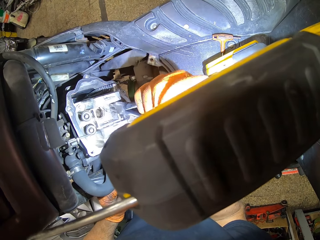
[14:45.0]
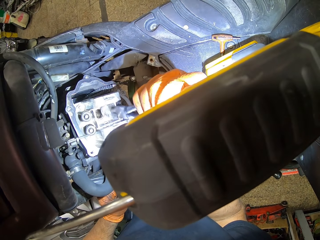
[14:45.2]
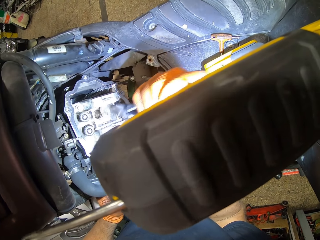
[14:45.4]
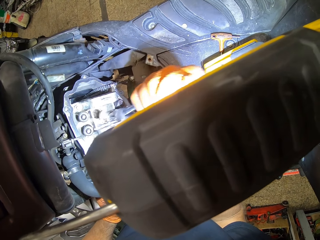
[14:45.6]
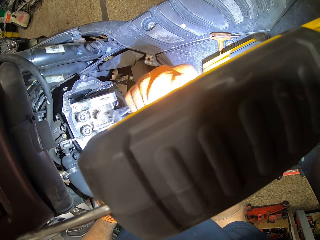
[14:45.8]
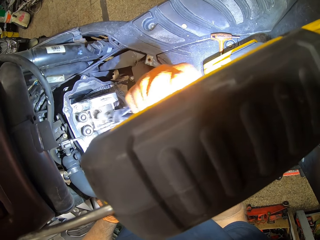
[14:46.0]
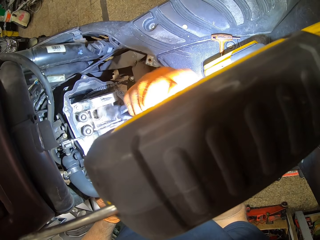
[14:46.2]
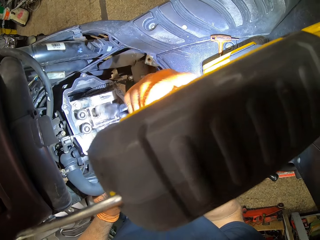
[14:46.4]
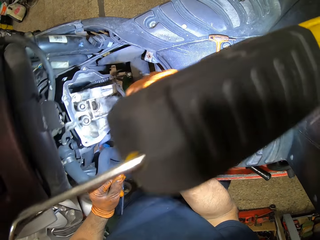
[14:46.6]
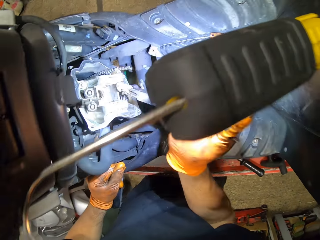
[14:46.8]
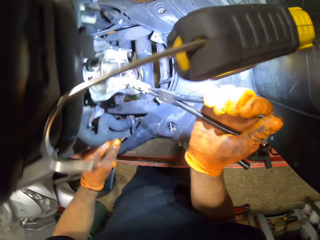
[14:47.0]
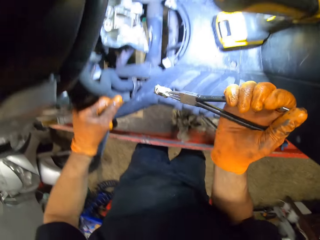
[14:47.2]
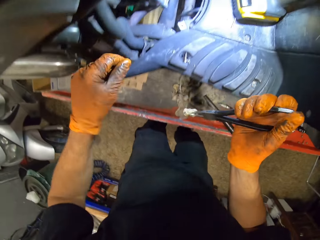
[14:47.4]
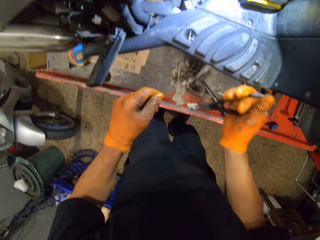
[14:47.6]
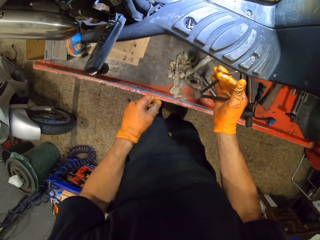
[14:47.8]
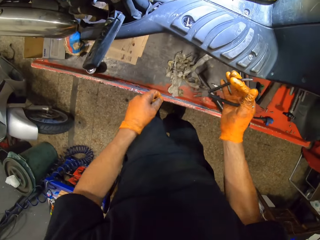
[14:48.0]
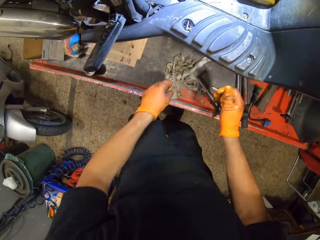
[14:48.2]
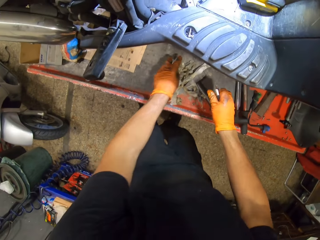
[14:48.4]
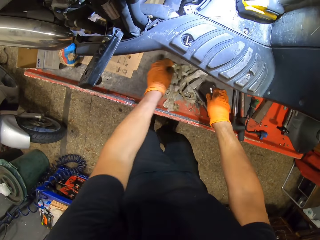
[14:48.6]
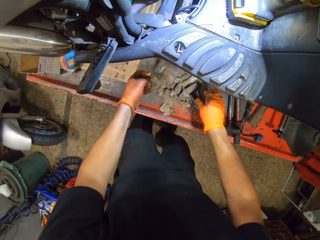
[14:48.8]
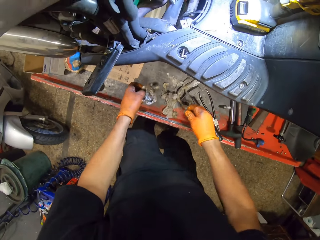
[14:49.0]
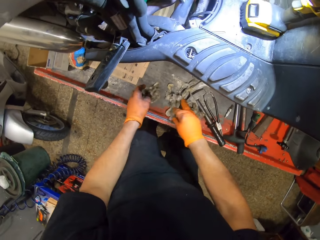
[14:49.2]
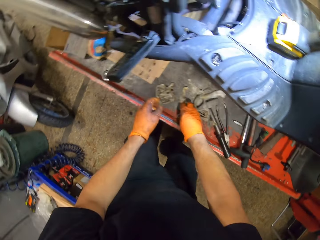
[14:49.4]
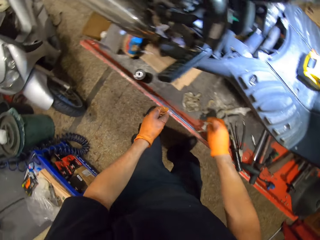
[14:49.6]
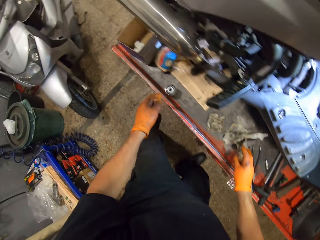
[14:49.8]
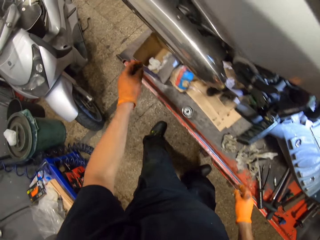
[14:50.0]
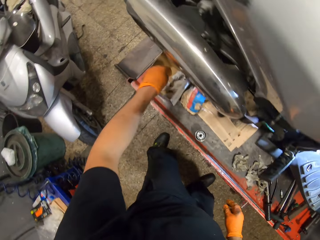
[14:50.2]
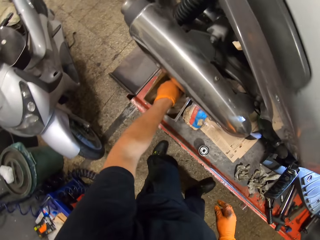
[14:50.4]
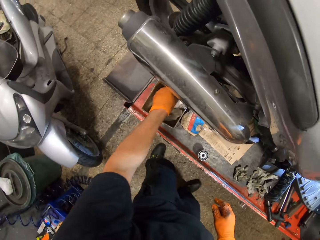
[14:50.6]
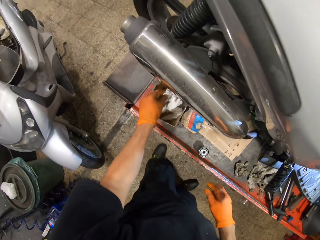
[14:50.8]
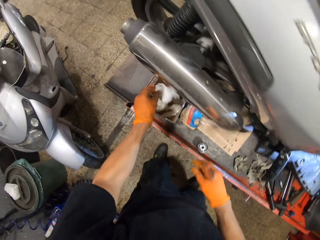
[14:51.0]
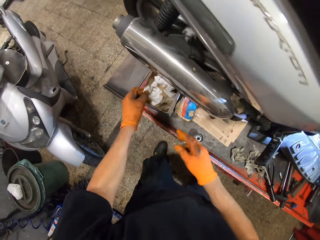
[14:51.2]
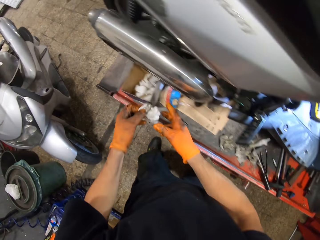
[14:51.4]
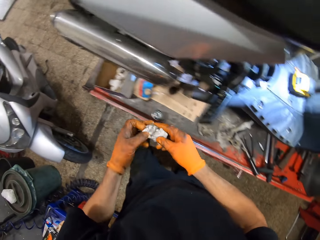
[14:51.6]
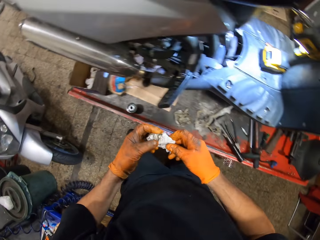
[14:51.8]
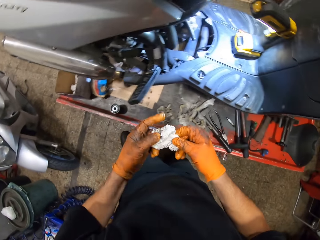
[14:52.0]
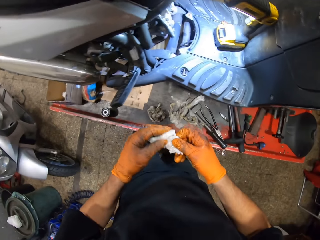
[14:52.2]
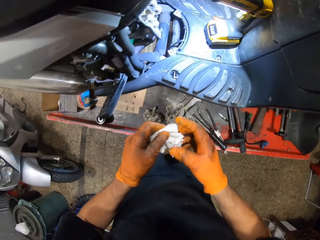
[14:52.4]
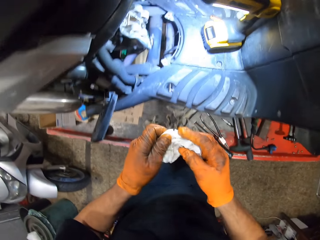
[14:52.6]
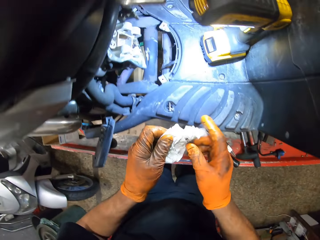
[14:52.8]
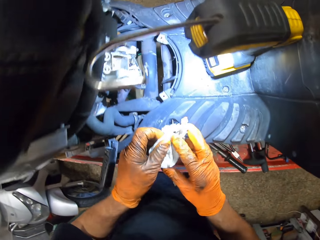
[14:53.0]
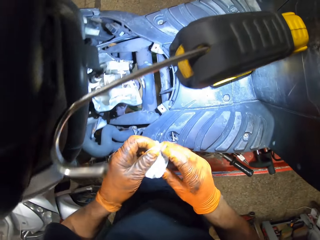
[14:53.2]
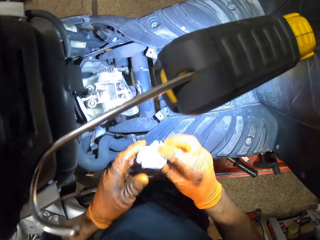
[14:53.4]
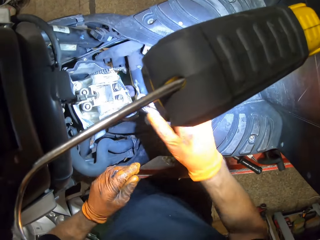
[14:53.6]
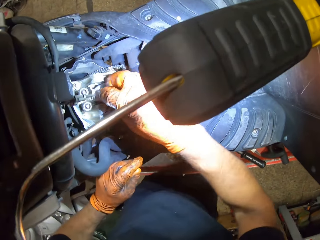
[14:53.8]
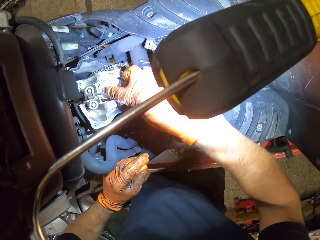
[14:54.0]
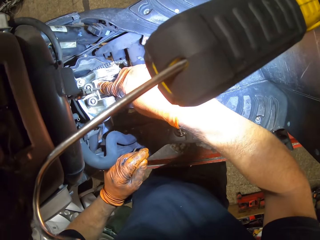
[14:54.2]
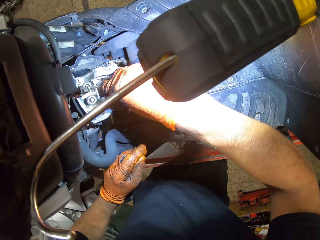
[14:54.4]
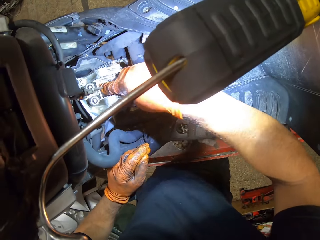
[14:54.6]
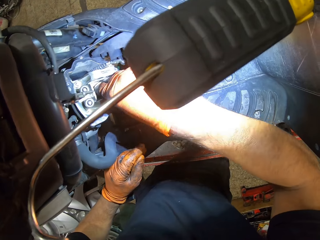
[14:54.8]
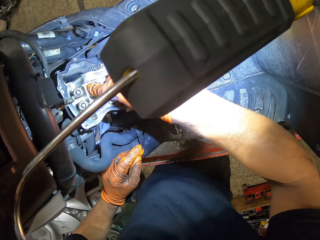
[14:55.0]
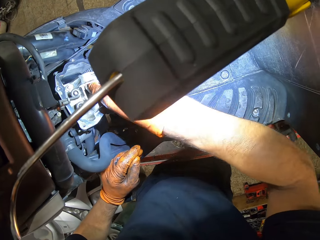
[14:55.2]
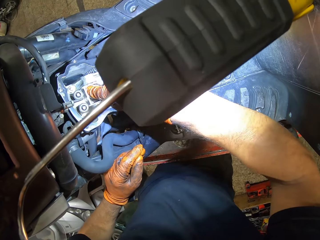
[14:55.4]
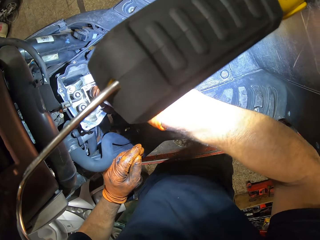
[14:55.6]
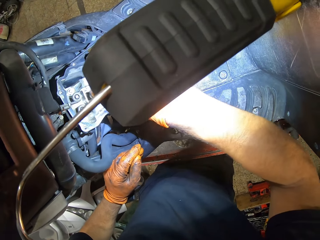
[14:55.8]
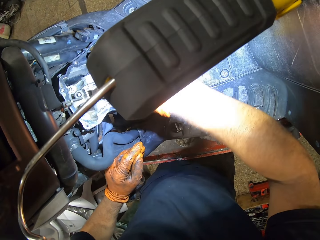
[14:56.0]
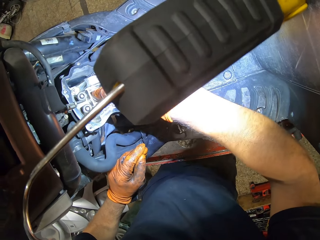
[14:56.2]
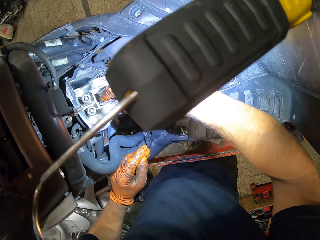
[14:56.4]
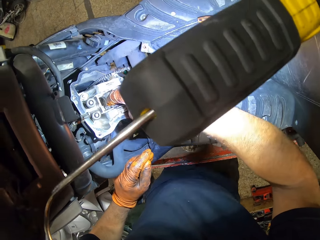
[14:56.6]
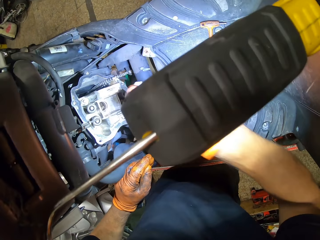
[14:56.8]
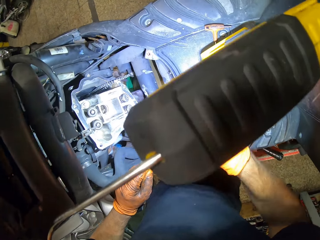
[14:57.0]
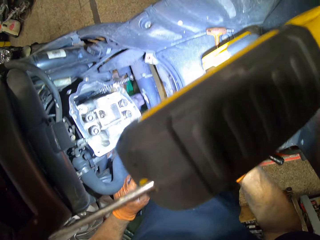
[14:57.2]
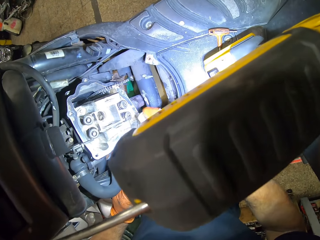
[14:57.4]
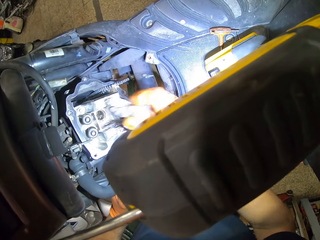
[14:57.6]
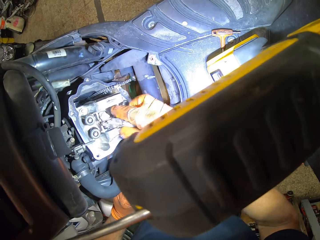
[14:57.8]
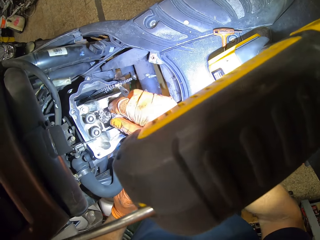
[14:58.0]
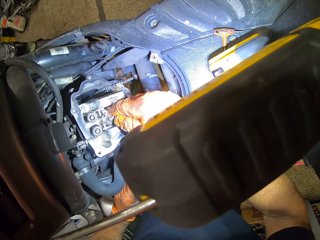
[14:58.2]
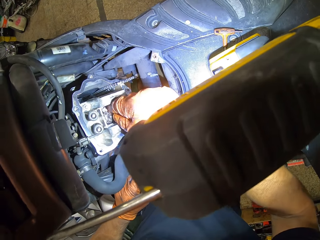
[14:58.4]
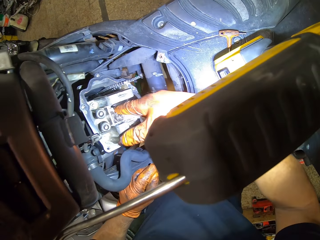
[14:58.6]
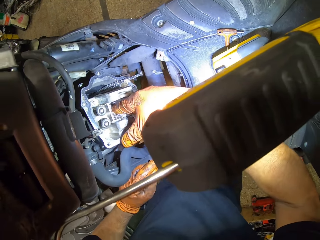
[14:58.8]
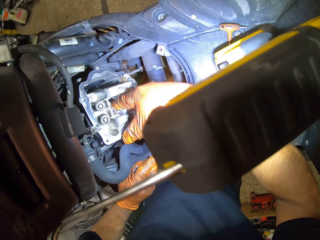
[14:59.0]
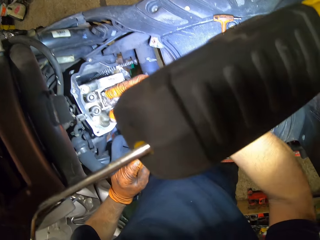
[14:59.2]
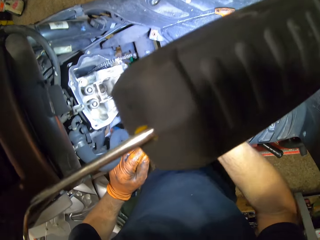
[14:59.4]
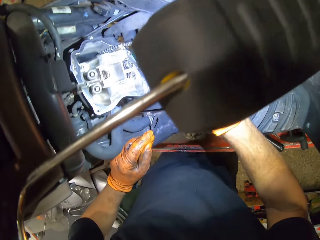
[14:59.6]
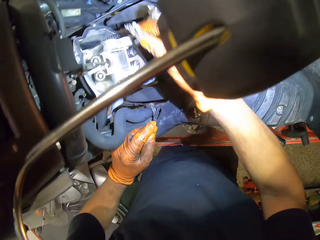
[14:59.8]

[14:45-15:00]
The camera wearer drops the tissue from the nose plier in his gloved right hand on the work table. He picks tissue papers from the work bench with both gloved hands. He picks a tissue paper in a box with his gloved left hand. He holds the tissue in both gloved hands. He cleans the engine block with the tissue in it and his gloved right hand.

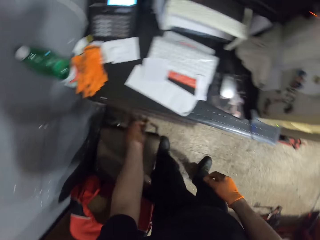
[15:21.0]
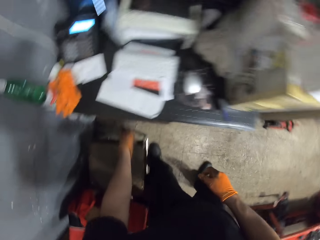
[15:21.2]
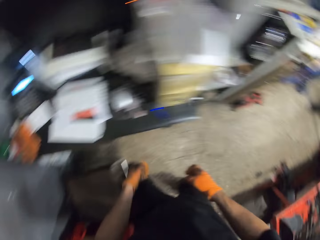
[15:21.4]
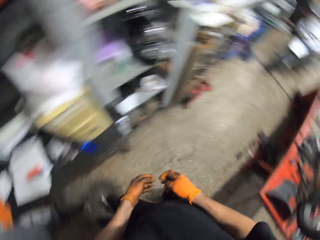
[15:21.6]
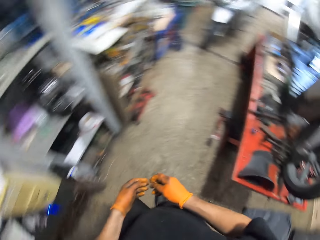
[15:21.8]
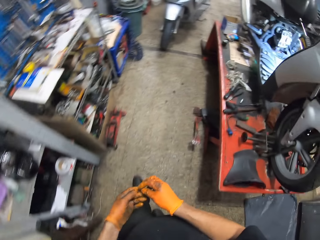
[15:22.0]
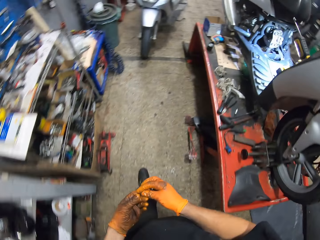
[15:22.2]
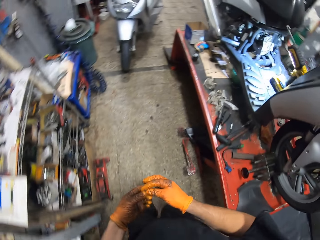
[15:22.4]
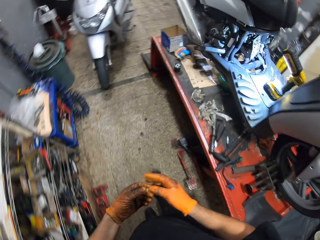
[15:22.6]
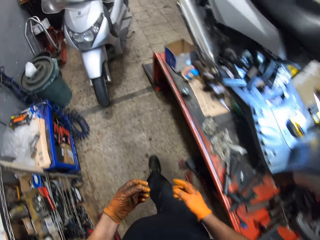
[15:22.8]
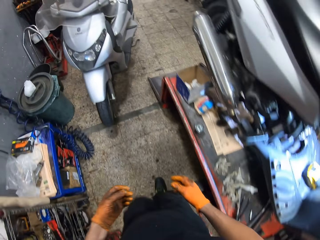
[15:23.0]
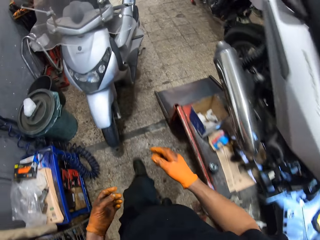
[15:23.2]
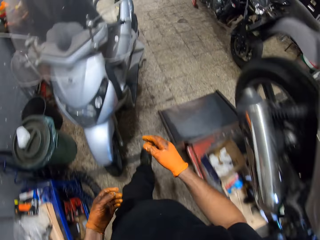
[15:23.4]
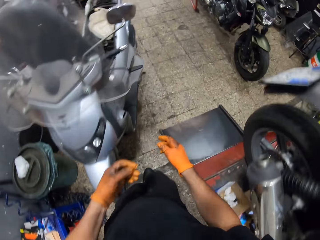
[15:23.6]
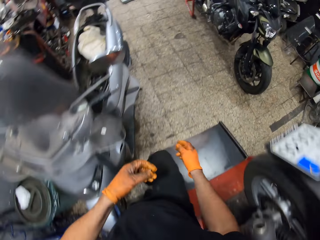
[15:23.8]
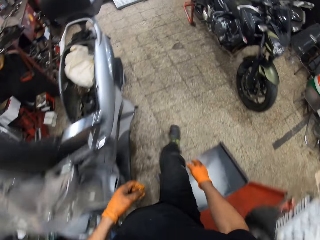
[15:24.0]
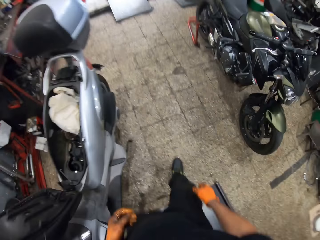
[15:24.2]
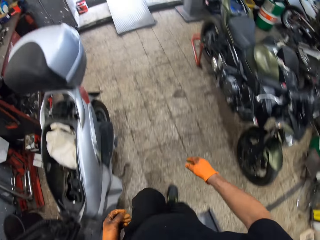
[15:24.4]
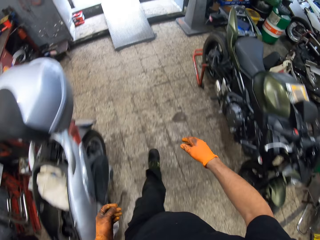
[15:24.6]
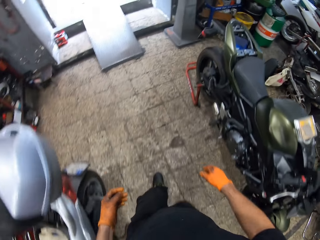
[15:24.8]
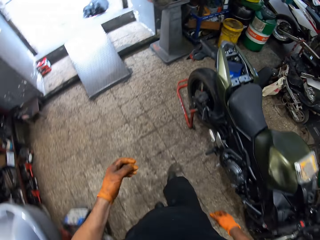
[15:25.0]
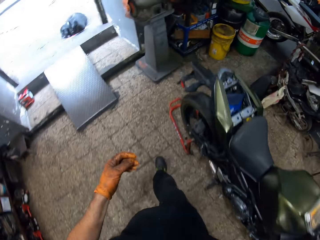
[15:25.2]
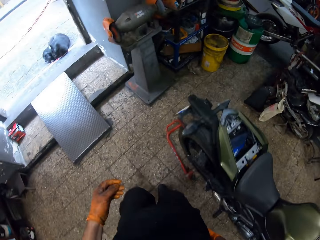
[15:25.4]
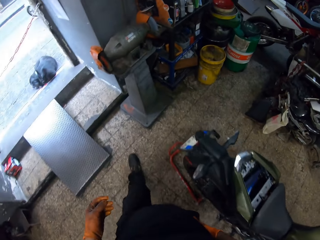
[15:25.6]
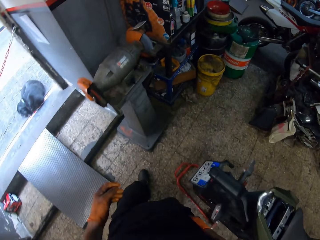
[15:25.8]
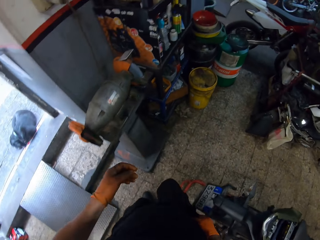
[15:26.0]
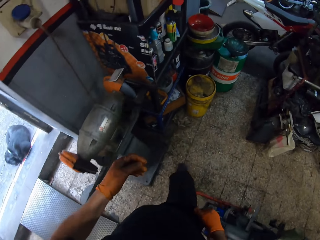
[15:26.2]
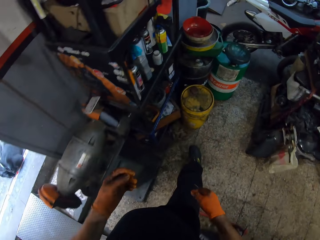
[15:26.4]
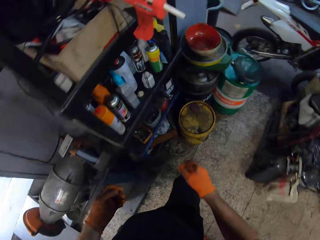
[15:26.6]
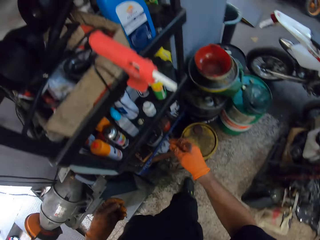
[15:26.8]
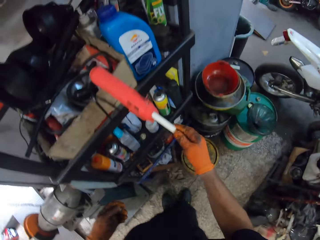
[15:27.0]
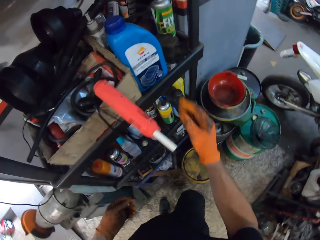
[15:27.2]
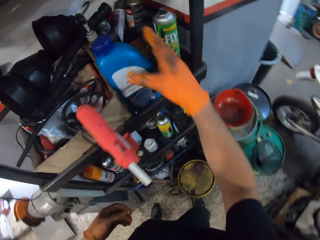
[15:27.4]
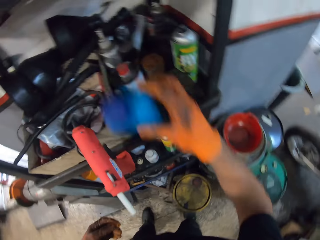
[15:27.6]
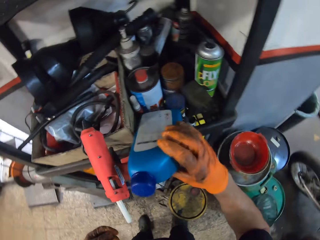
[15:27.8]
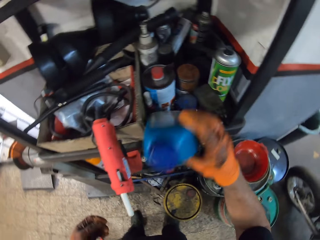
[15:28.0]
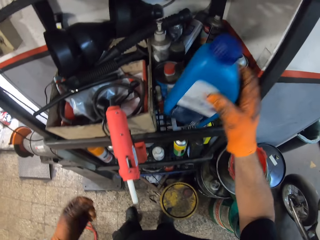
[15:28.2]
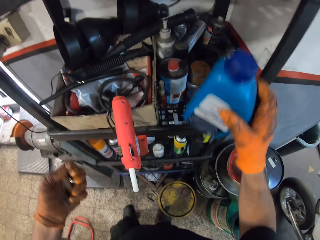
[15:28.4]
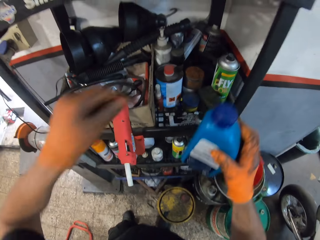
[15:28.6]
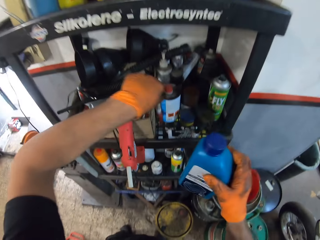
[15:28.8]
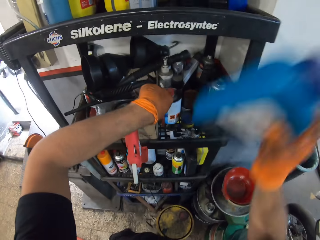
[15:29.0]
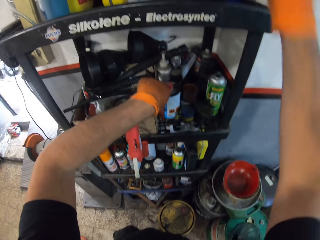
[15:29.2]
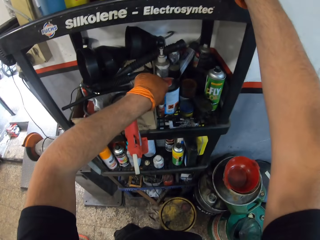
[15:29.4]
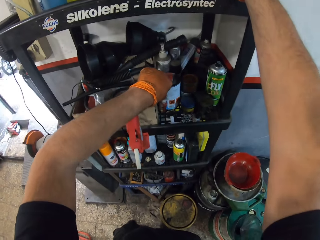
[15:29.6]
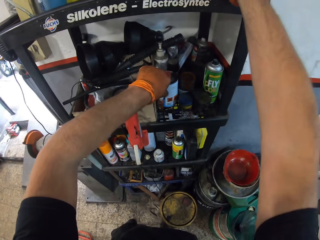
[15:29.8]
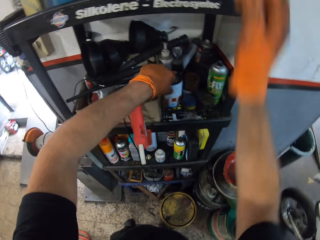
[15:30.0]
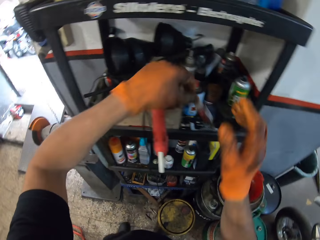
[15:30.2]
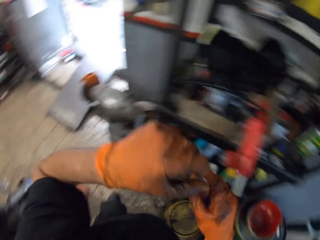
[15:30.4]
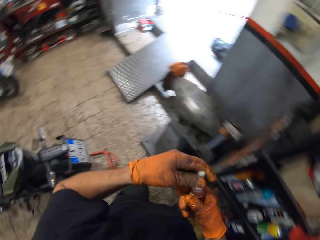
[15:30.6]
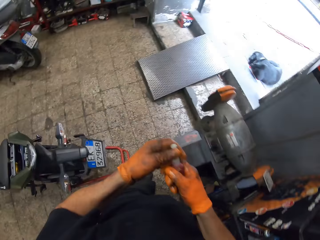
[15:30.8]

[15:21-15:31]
The camera wearer closes the drawer. He walks around the room. He picks a plastic keg from the shelf with his gloved right hand. He picks a glue from the shelf with his gloved left hand. He places the plastic keg on the shelf with his gloved right hand. He holds the glue in both gloved hands.
